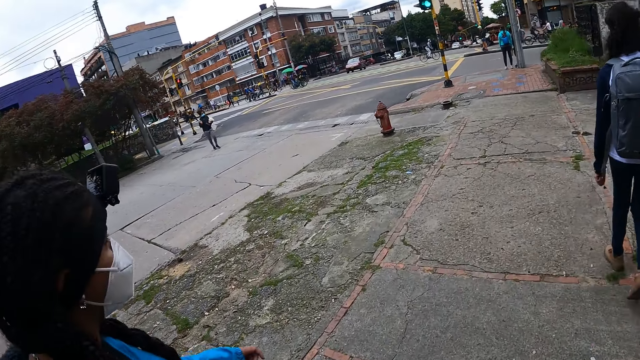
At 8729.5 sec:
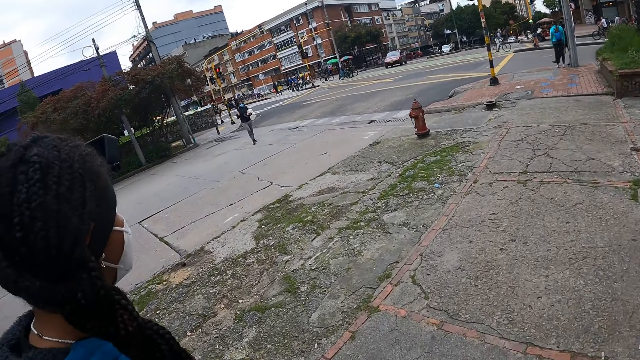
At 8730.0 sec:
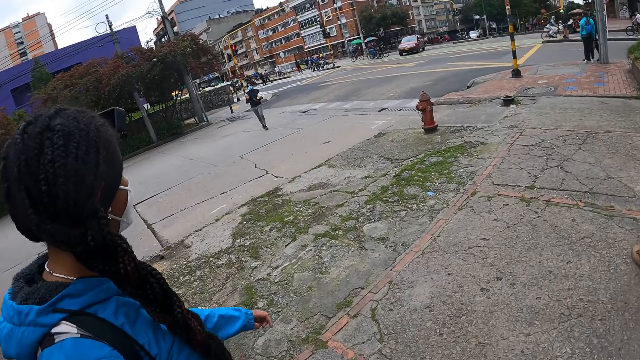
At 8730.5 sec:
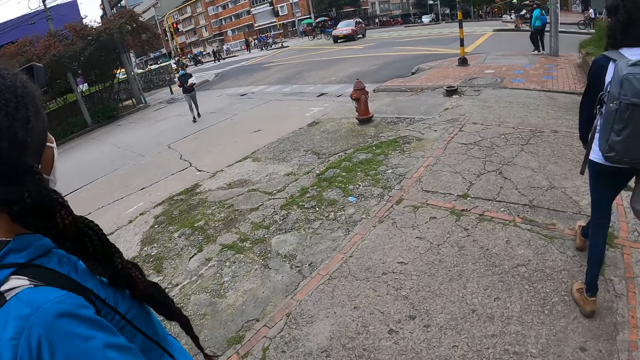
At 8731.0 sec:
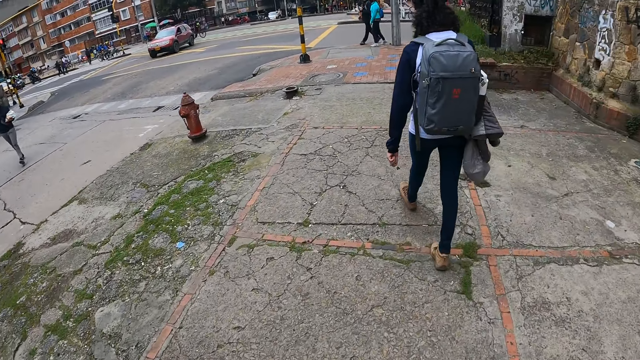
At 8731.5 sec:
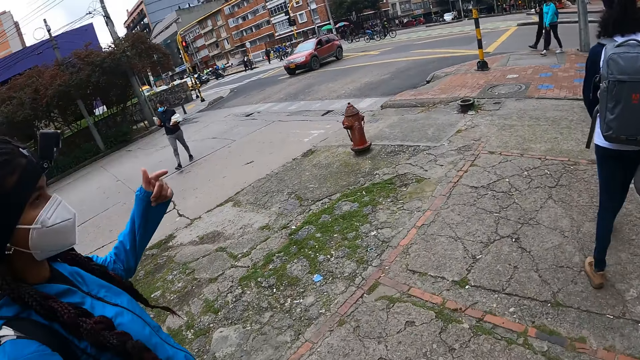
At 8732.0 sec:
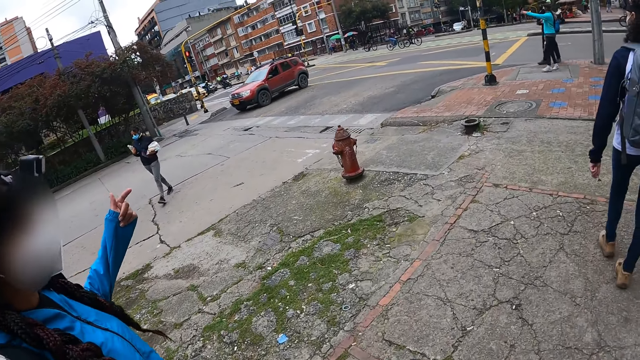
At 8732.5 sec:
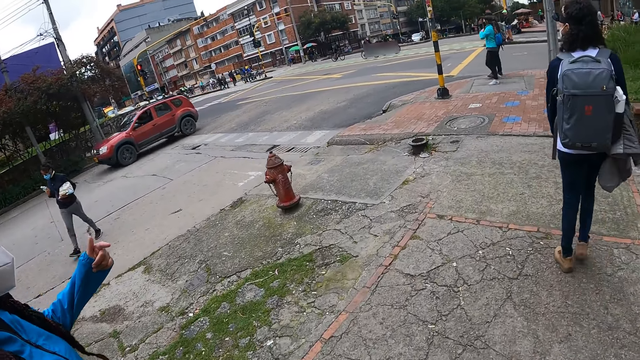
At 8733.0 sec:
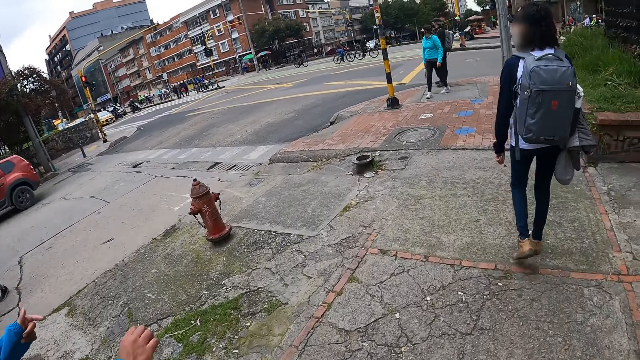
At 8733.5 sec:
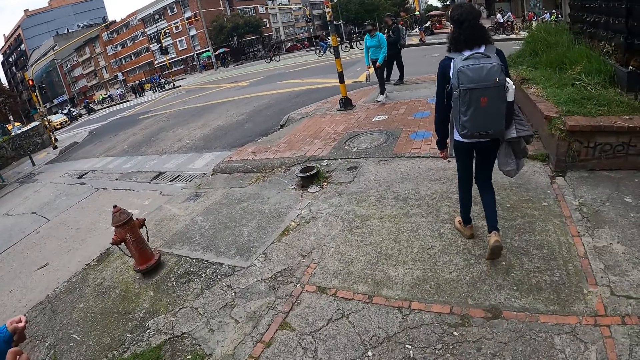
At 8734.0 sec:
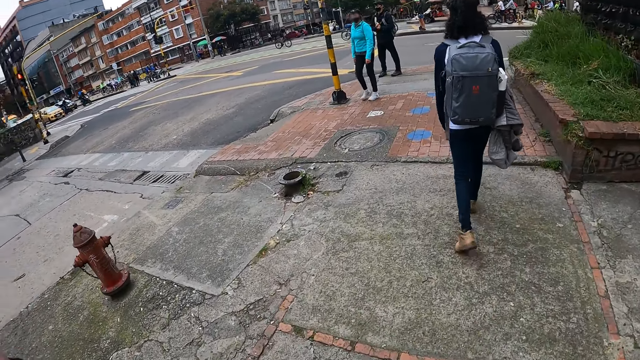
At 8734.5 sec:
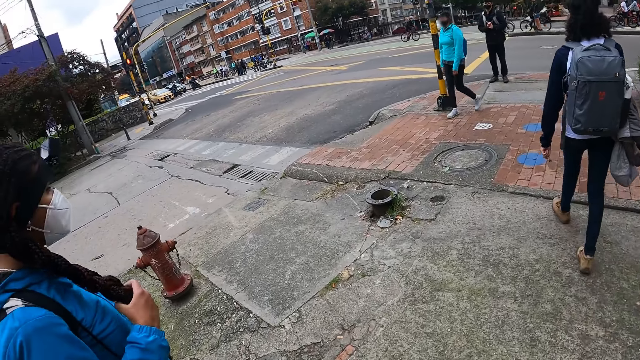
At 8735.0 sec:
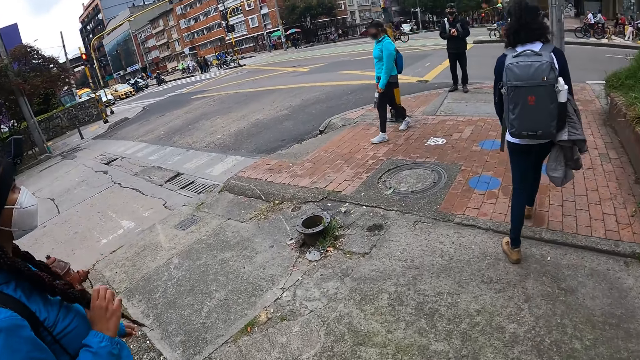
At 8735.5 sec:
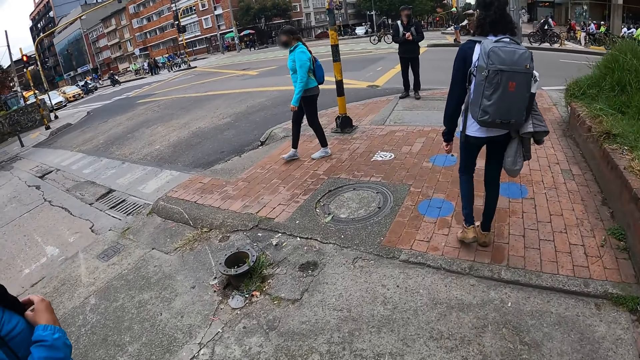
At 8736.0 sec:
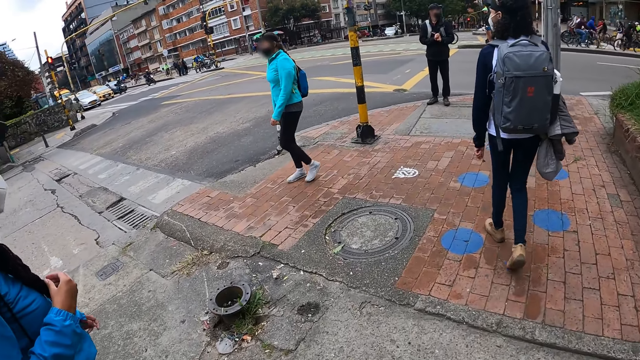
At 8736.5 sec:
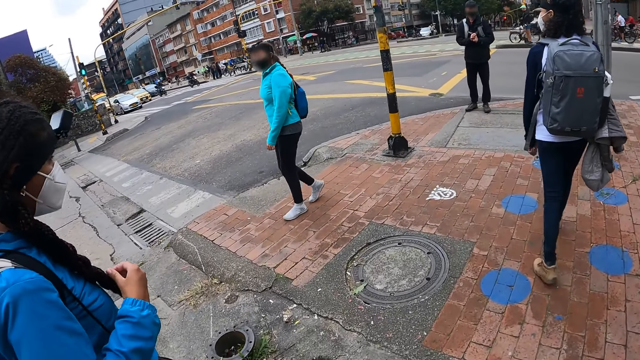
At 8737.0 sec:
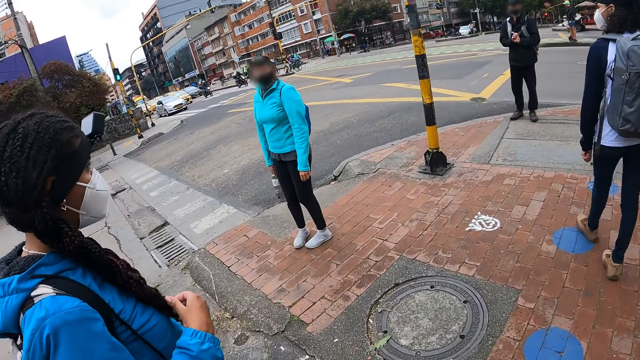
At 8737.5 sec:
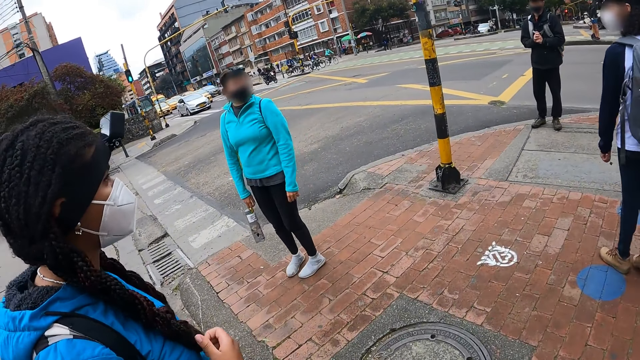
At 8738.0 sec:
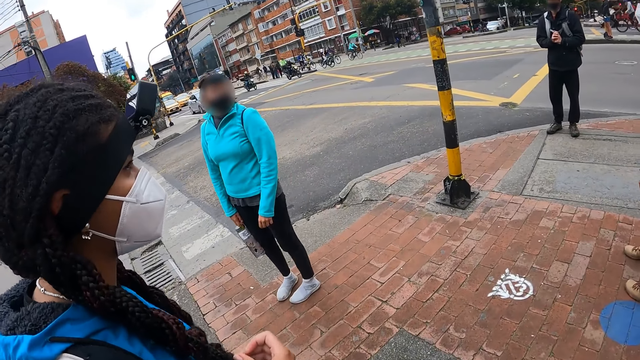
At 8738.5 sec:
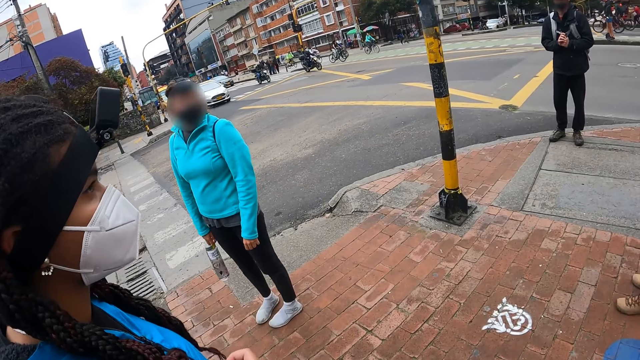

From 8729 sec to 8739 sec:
A person points out her fingers. A woman crosses the road. Another person walks on the road. A third person points out her hands on the road. A fourth person stands on the road. The third person stands on the road. A fifth person stands on the road.

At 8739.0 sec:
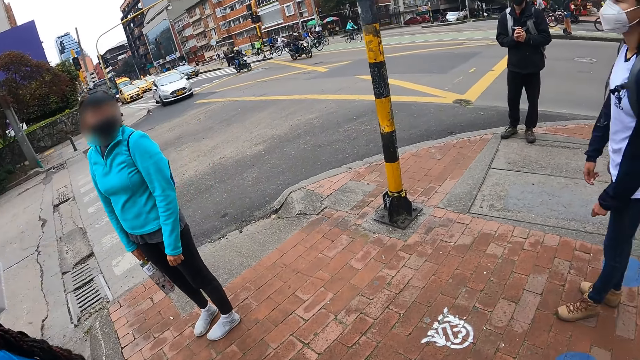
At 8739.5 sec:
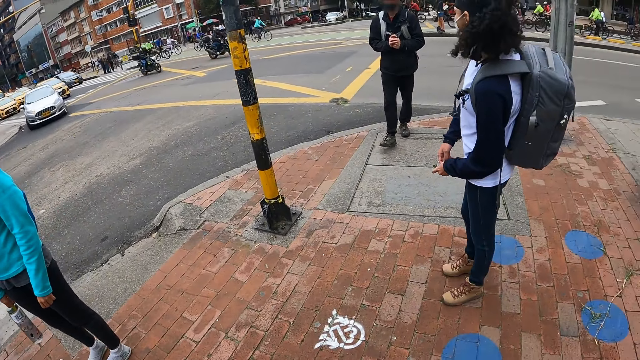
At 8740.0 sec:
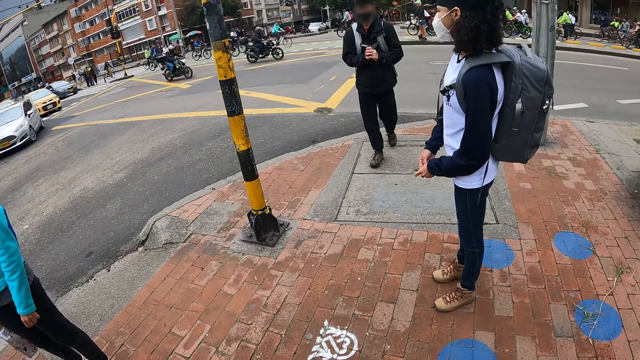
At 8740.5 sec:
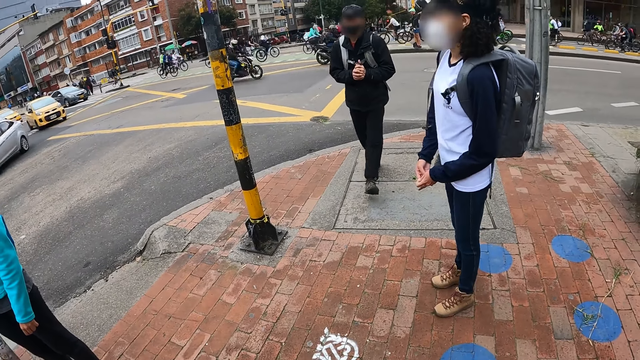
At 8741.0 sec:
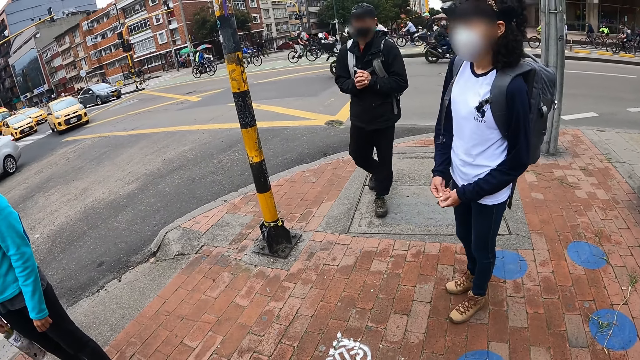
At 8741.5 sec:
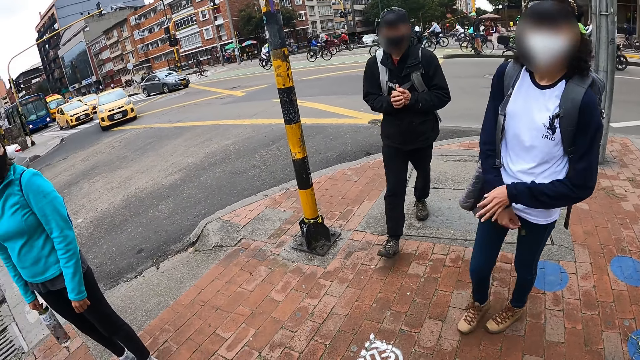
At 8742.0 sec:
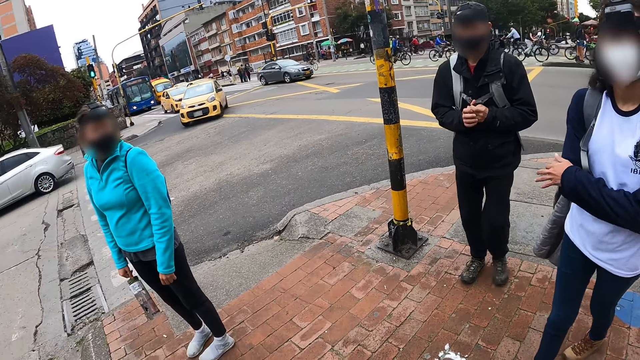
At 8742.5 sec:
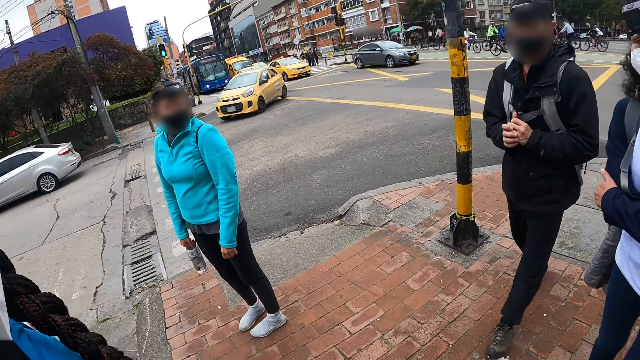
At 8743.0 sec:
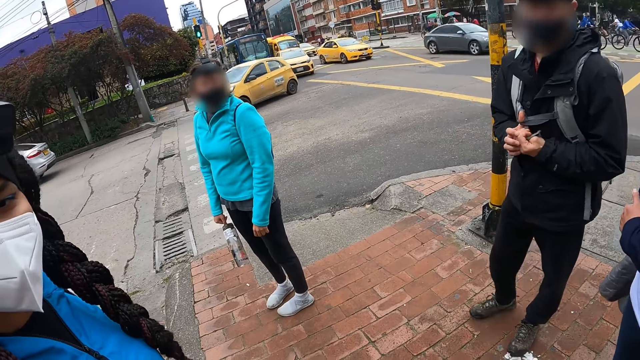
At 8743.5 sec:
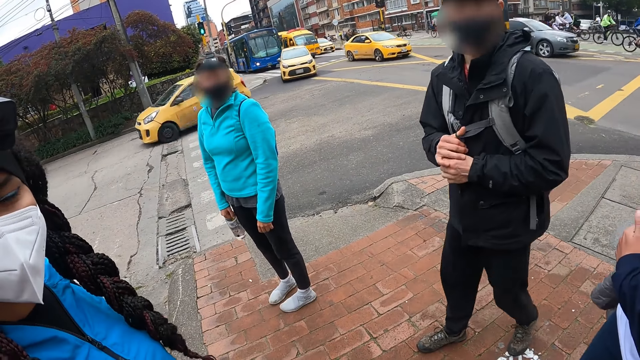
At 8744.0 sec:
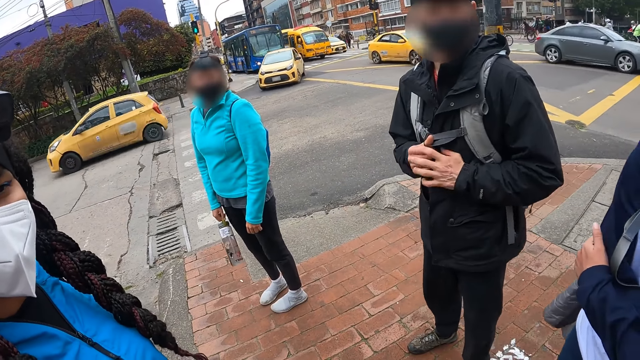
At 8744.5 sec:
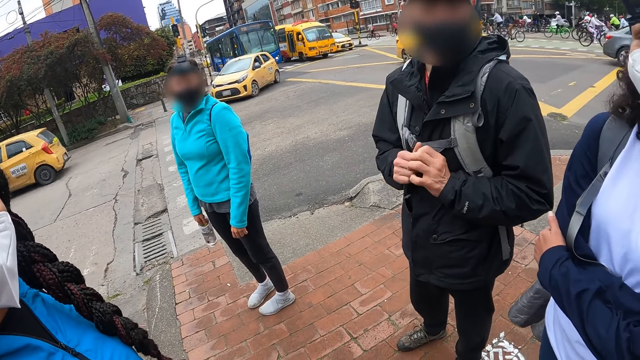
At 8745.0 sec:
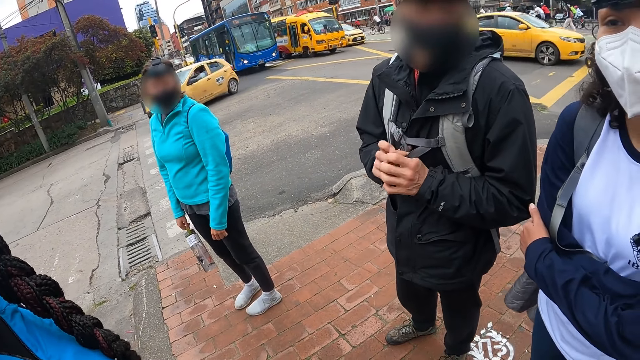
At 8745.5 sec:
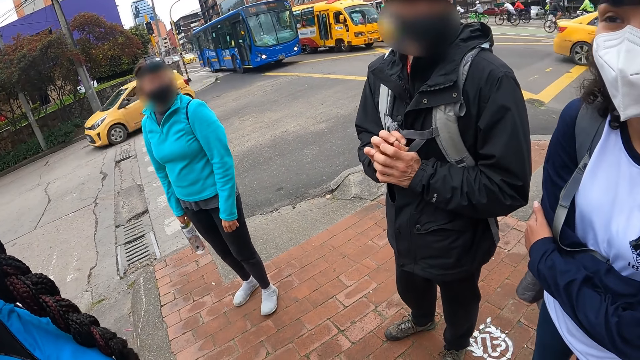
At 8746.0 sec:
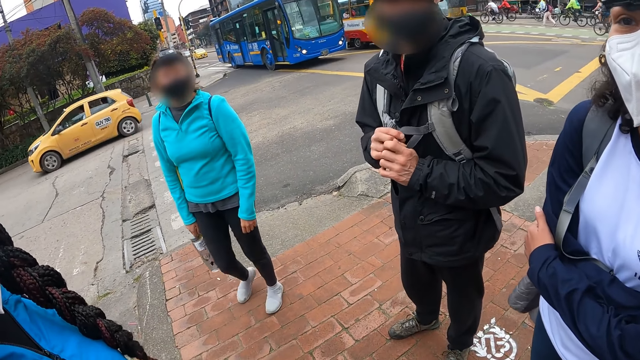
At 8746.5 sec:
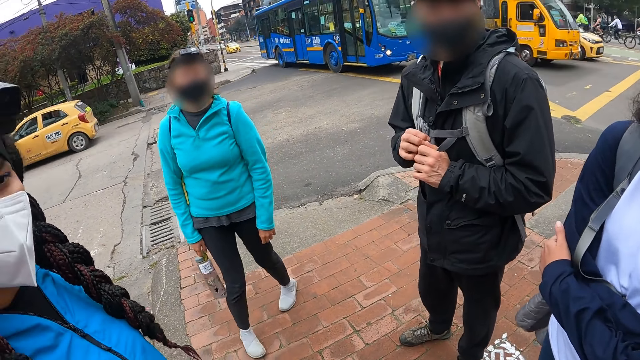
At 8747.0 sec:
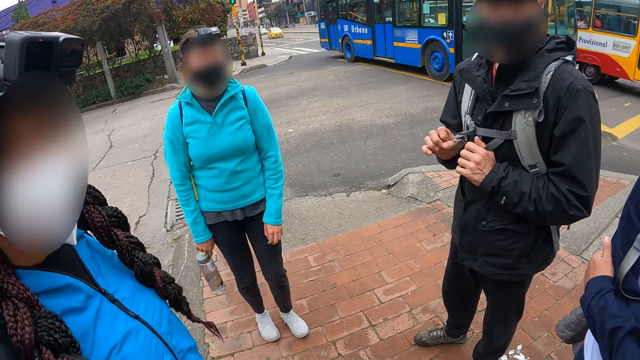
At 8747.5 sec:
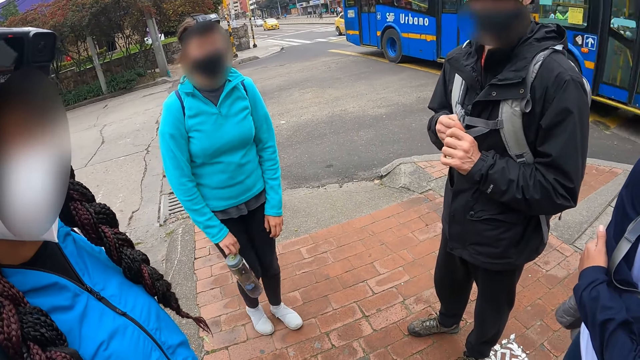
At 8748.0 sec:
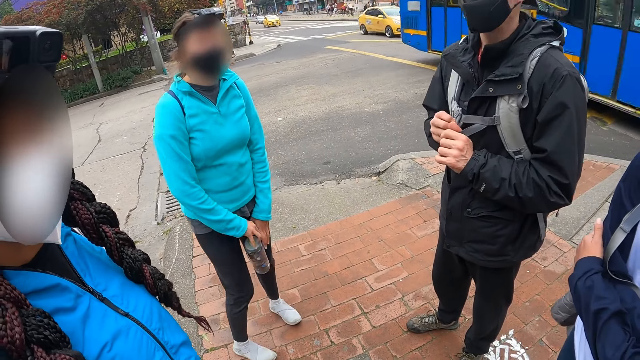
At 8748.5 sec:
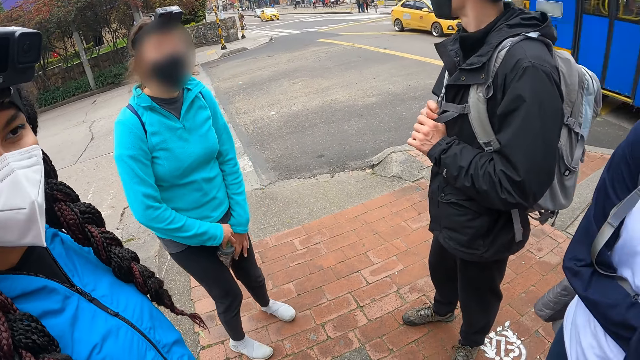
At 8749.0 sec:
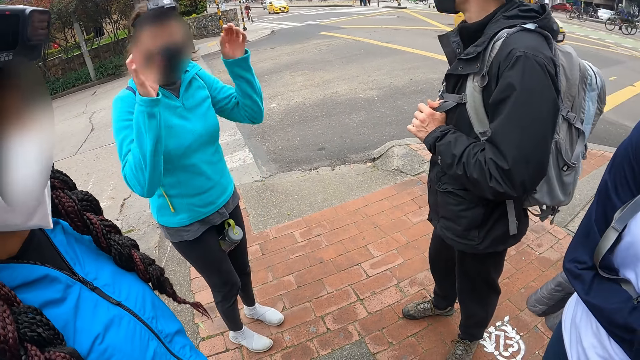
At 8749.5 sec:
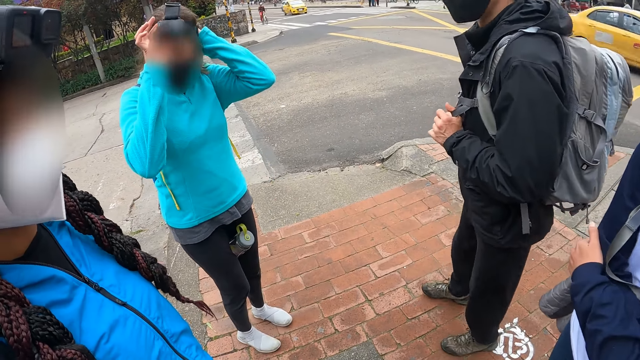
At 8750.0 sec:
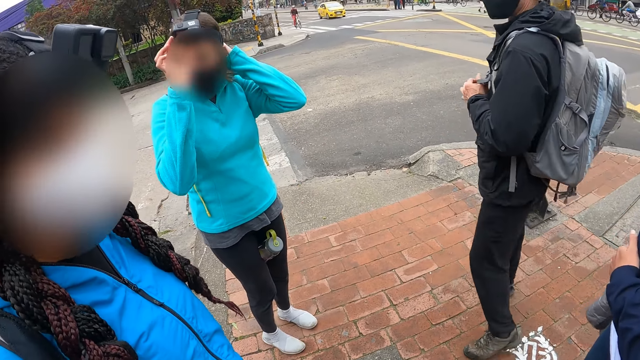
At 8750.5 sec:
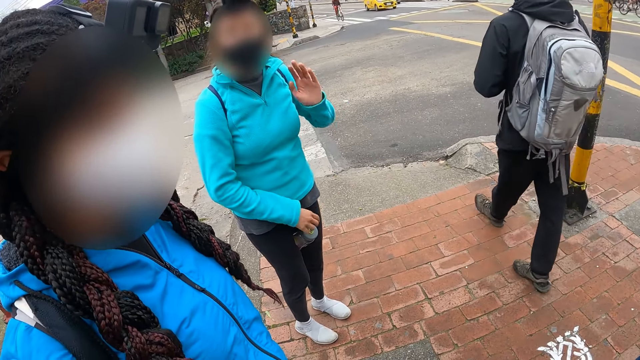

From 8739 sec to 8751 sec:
The camera wearer interacts with a woman. A person walks on the road. Another person walks on the road. A man walks towards the camera wearer on the walkway. The second person folds her hands. Another woman walks towards the camera wearer on the walkway. The man interacts with the camera wearer. The first person touches his bag. The second woman interacts with the camera wearer. A third person moves on the road. A third woman interacts with the camera wearer. The first woman interacts with the camera wearer. The third person places the water bottle on her thighs and adjusts the camera. The first person walks on the road. The man walks towards the road.
